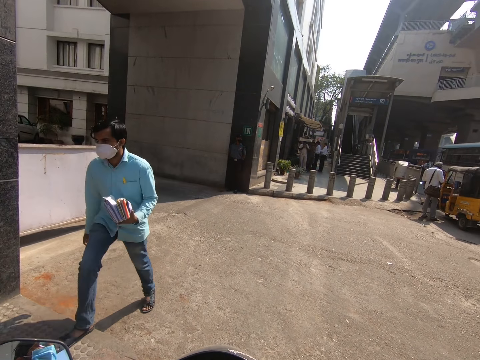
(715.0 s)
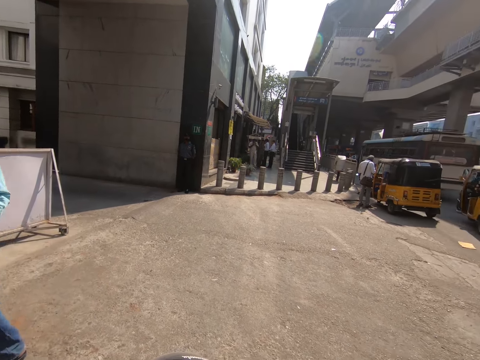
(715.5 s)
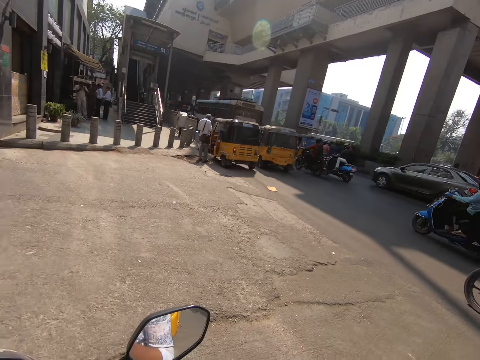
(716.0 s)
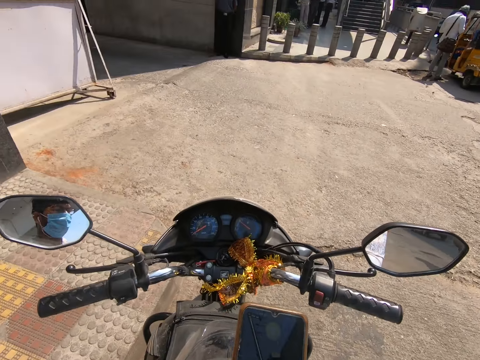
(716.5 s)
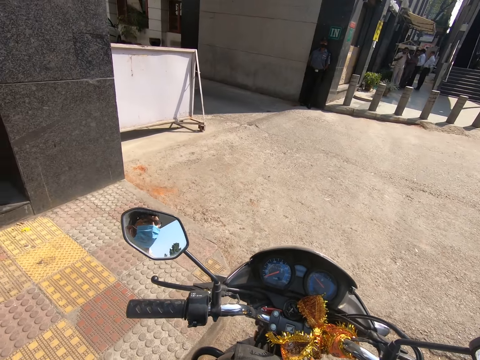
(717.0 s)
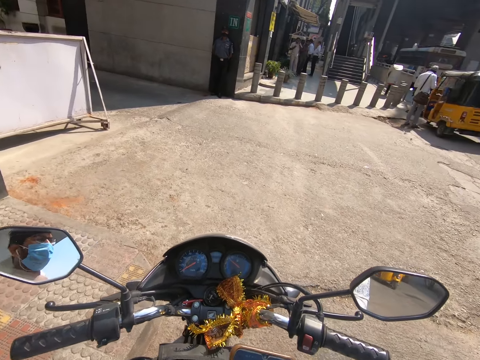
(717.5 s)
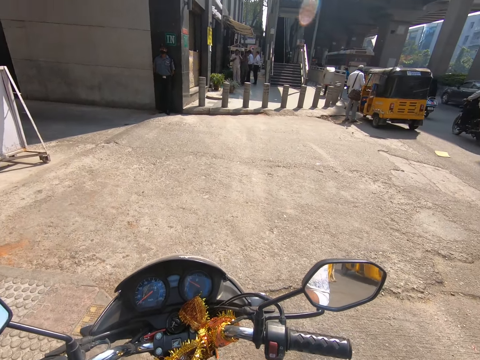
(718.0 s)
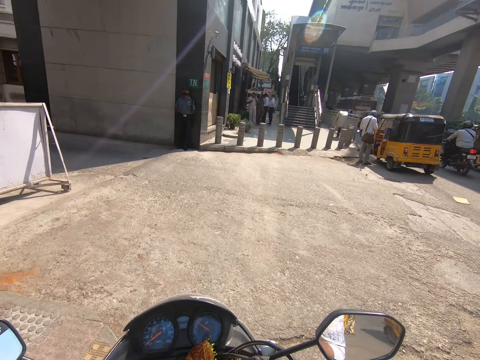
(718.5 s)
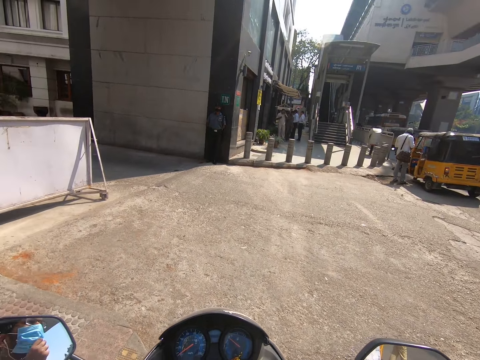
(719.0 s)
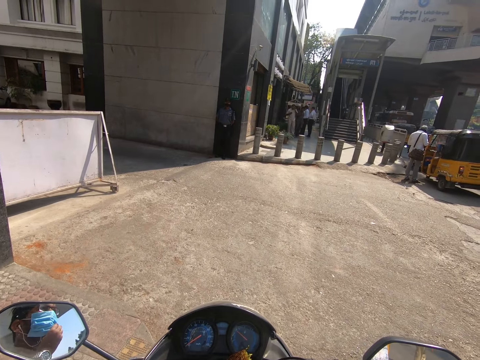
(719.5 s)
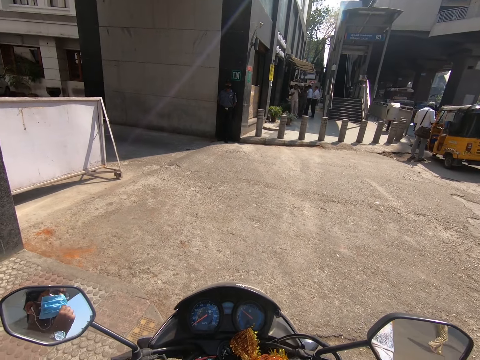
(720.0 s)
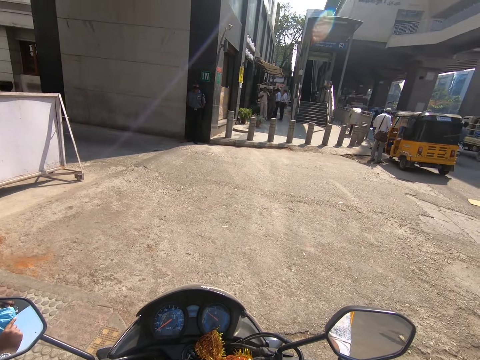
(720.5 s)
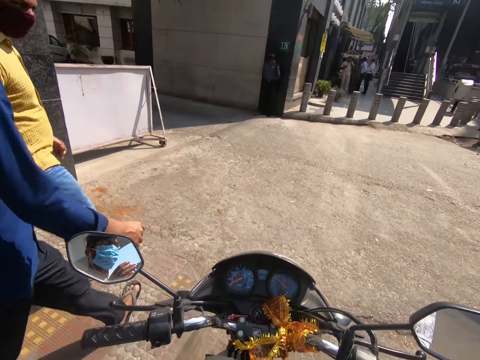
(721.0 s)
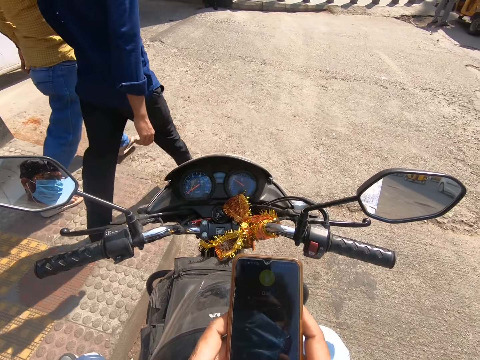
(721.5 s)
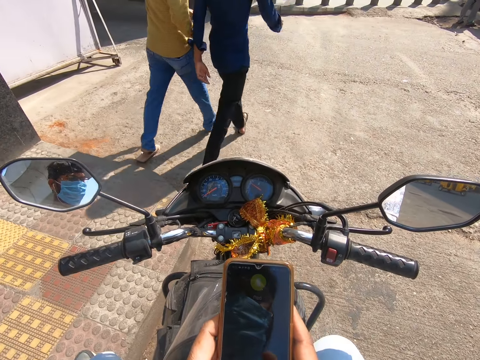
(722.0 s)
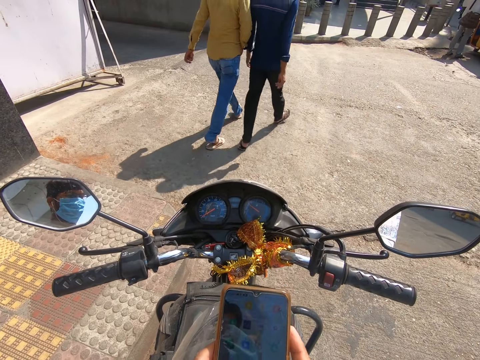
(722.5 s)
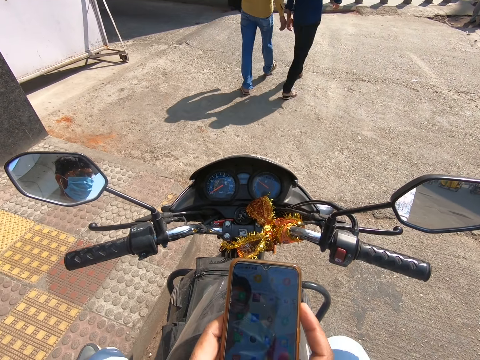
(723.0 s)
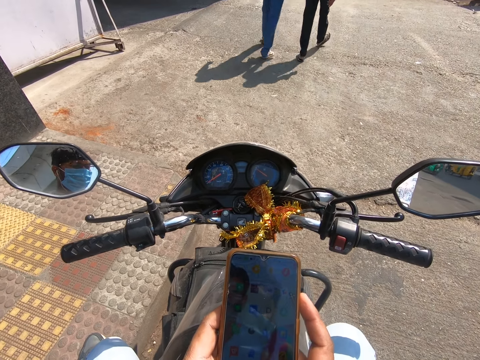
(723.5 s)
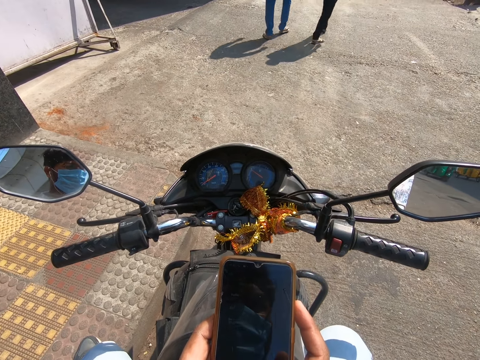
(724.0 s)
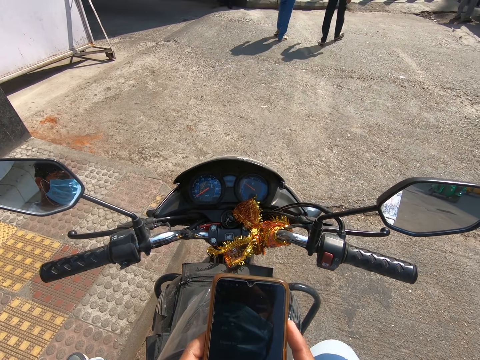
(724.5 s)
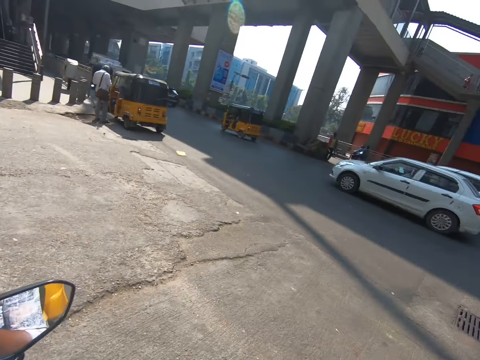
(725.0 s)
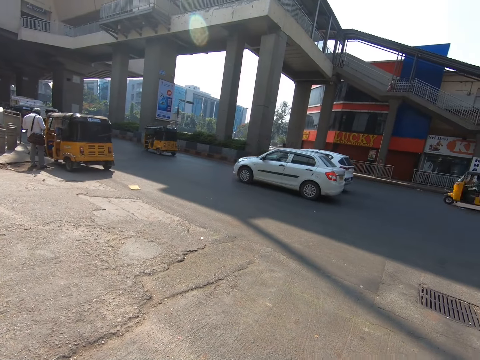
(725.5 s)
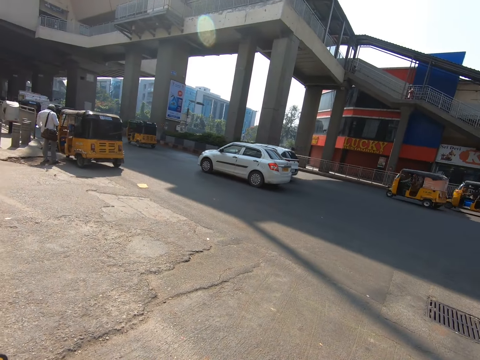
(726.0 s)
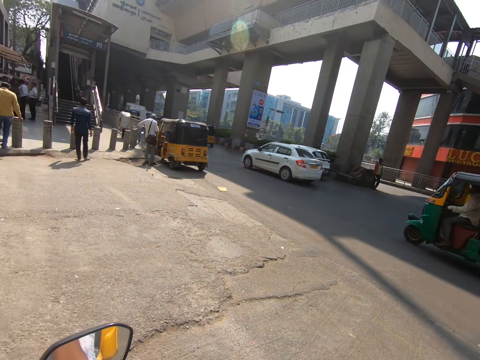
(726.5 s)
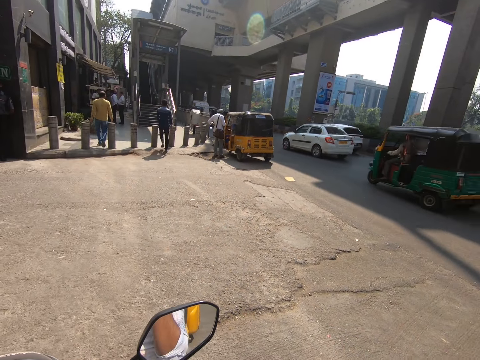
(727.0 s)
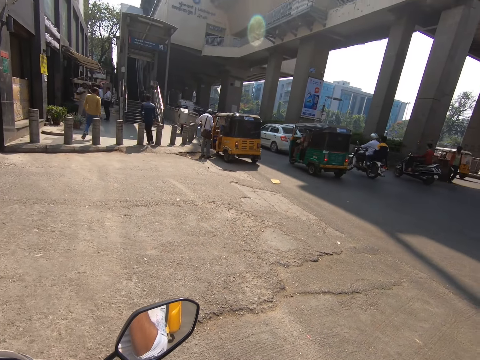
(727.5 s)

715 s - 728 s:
The camera wearer speaks on the phone with an earpiece in his ears. He adjusts his face mask with his left hand. He operates his phone with his hands. He looks around.

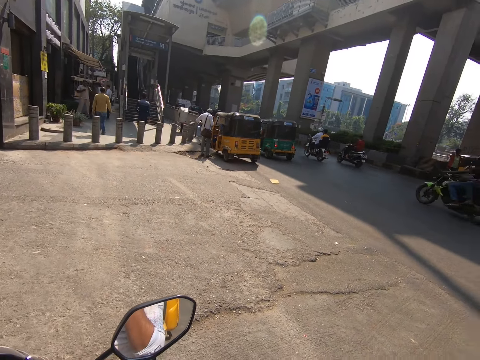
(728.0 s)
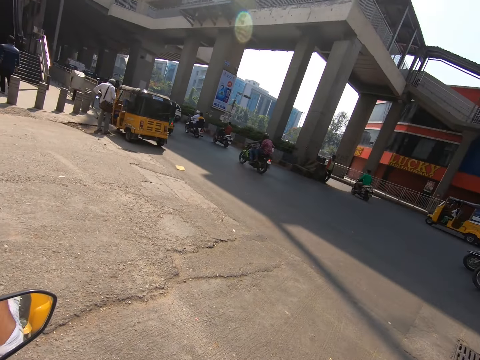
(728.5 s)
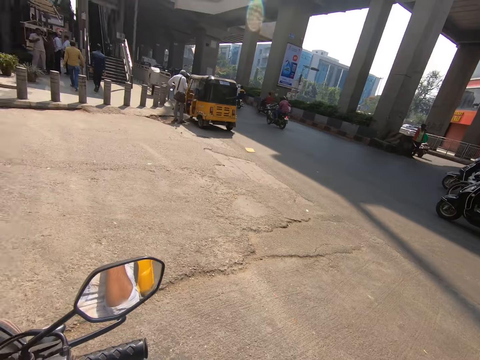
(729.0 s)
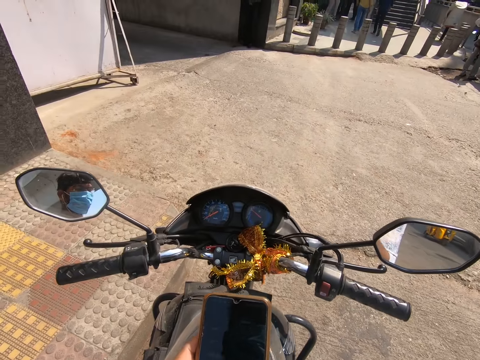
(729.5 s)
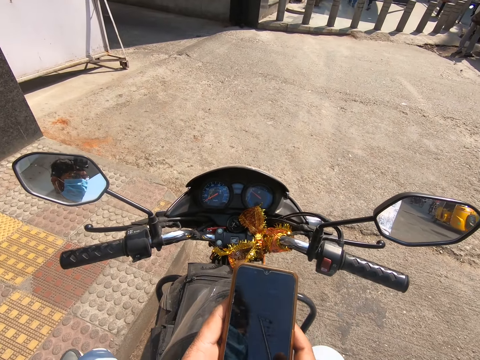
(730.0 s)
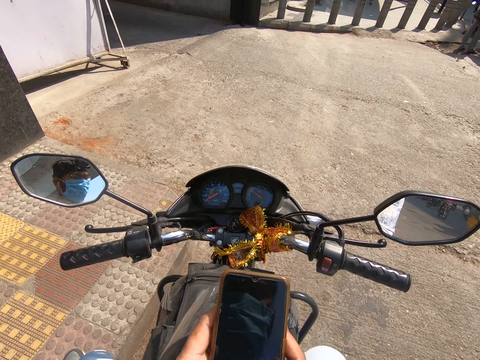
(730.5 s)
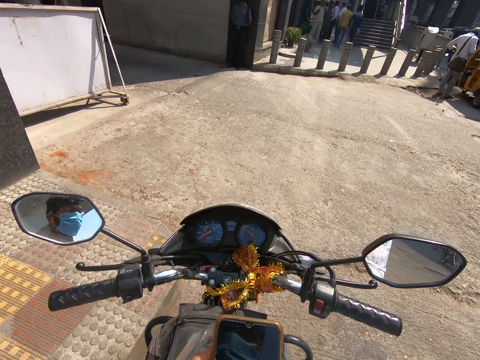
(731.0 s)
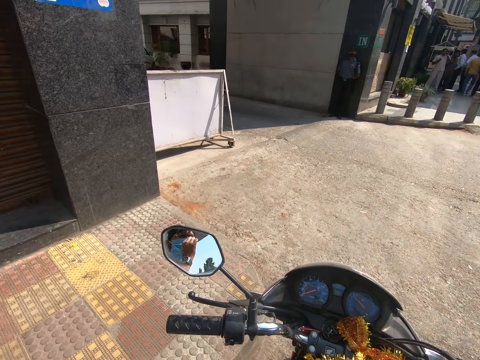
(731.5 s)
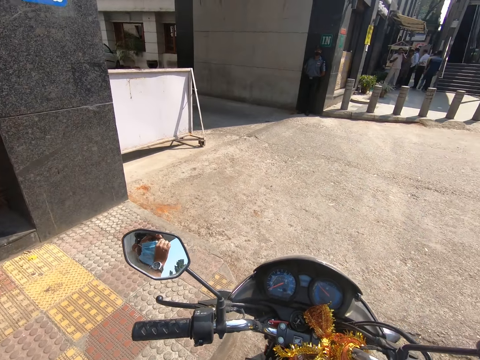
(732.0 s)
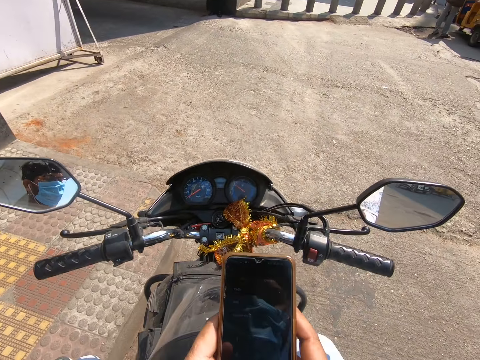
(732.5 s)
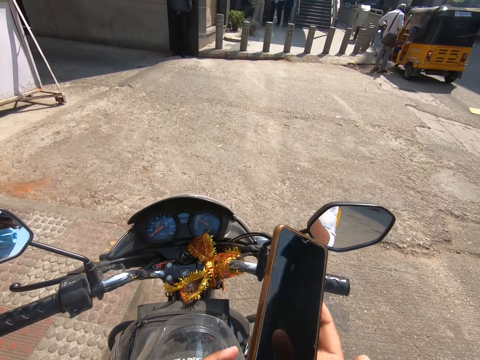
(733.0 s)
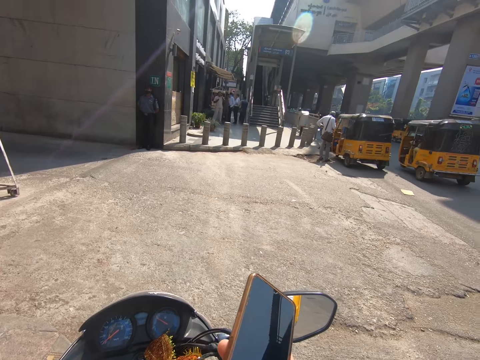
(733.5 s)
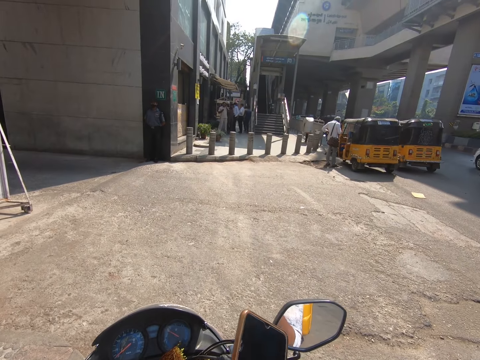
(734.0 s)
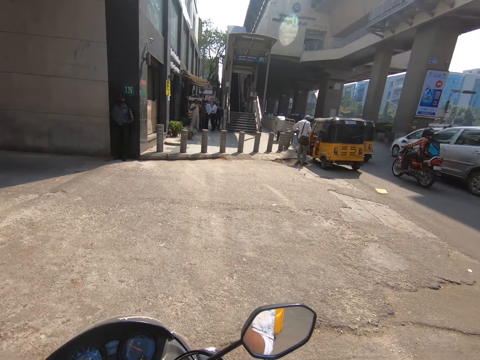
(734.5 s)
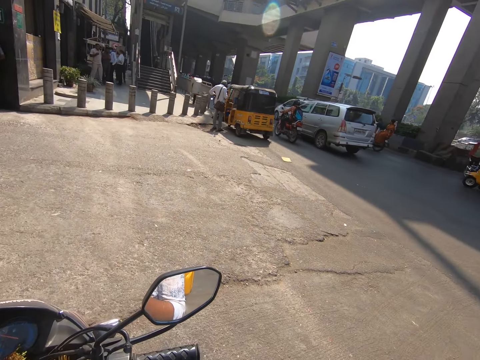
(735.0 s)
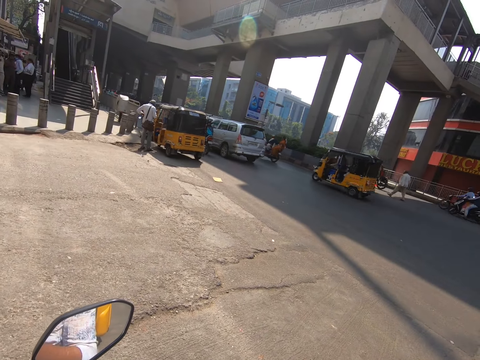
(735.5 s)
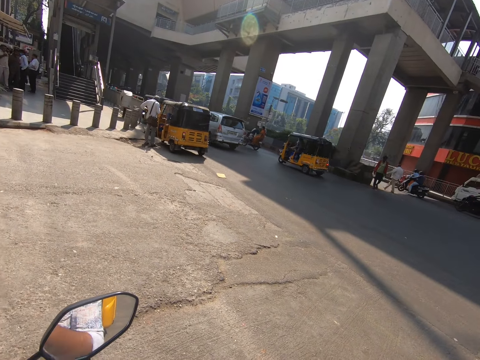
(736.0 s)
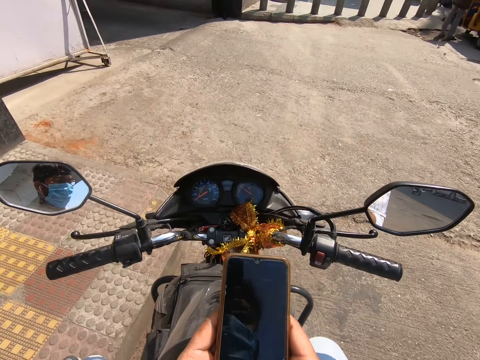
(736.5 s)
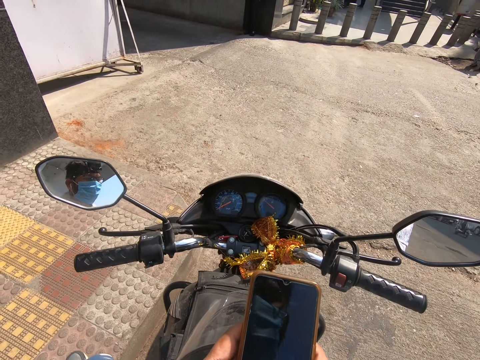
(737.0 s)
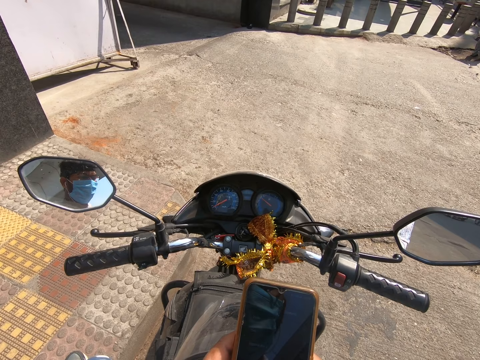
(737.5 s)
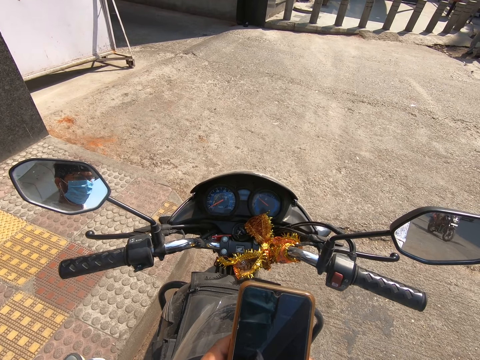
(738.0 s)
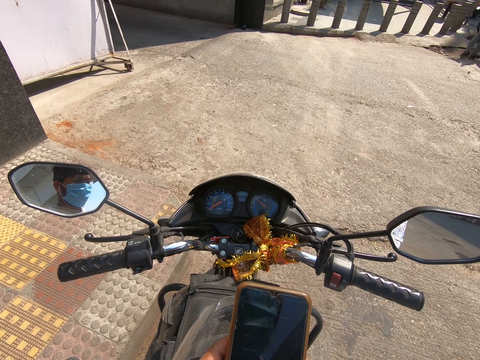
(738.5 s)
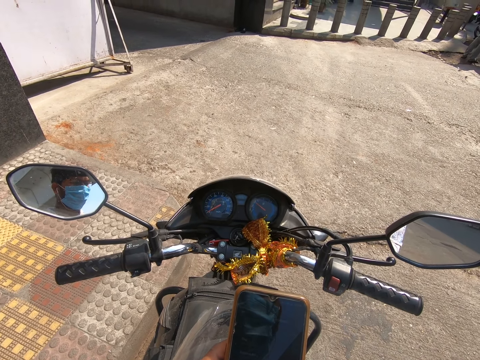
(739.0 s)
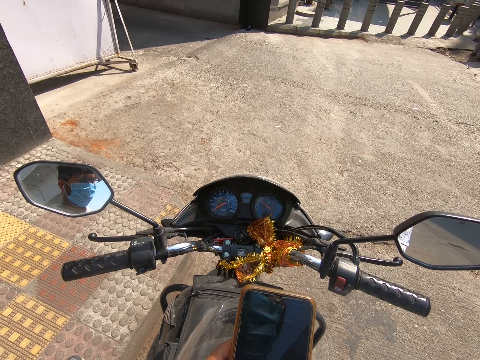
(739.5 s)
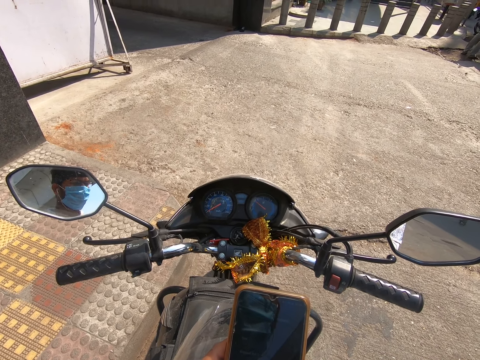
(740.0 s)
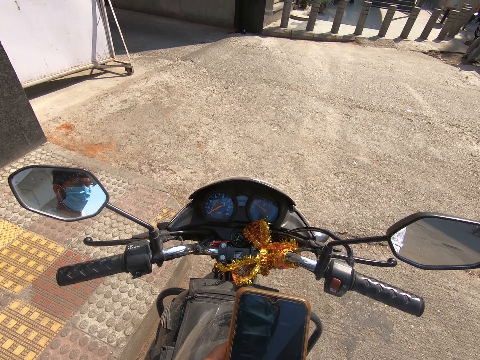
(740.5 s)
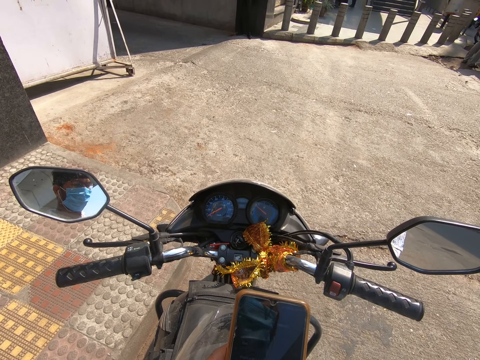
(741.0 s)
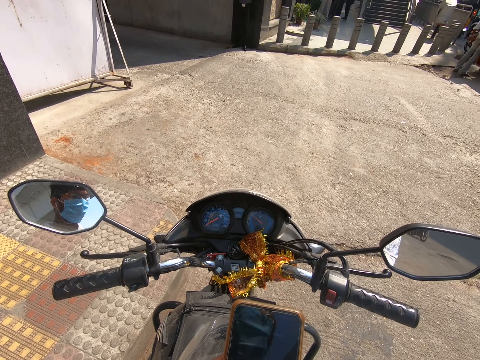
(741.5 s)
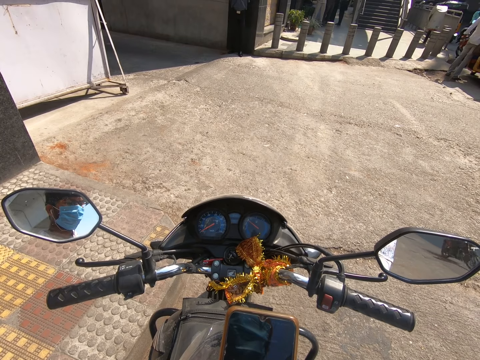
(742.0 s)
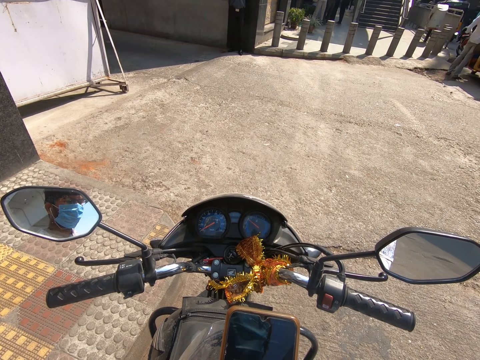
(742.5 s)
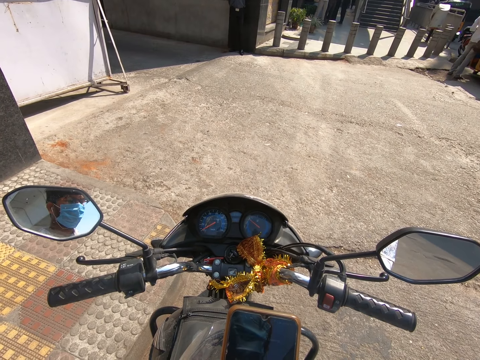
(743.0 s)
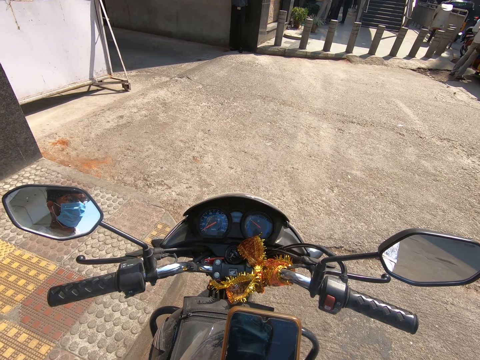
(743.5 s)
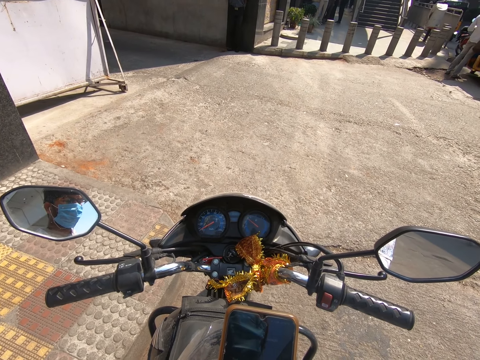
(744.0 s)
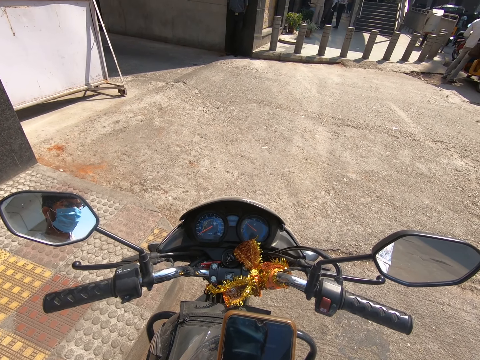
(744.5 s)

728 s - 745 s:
The camera wearer operates his phone with his hands. He adjusts his face mask with his left hand. He sits on the motorcycle on the sidewalk. He operates his phone with his hands.
